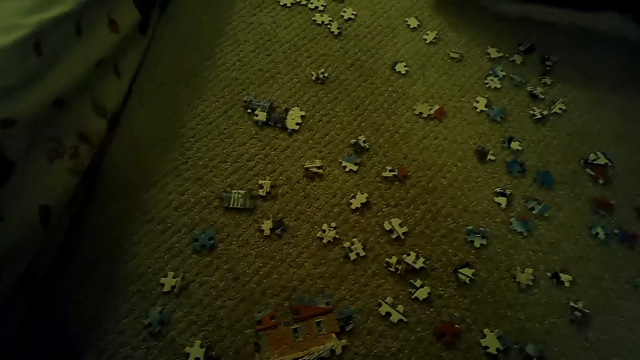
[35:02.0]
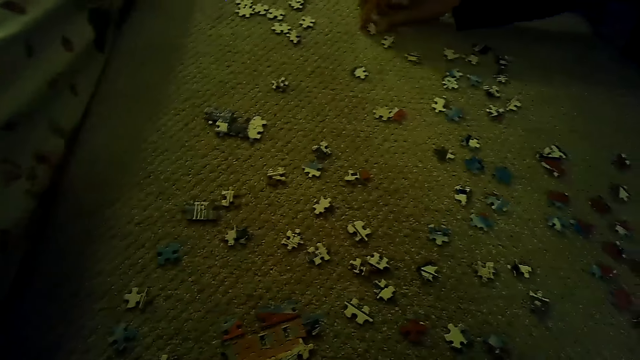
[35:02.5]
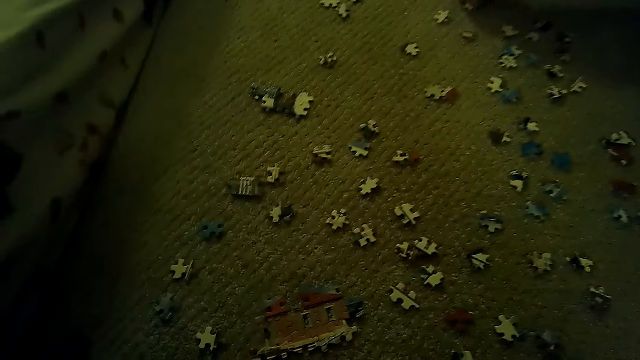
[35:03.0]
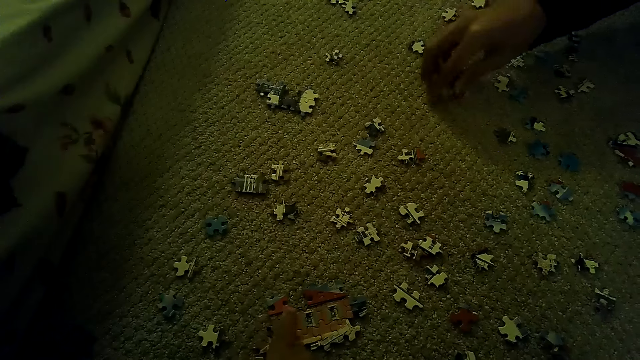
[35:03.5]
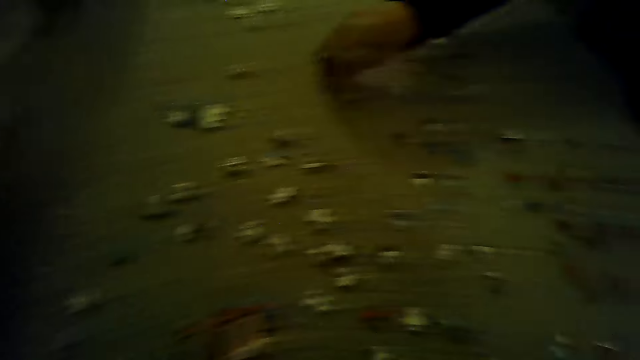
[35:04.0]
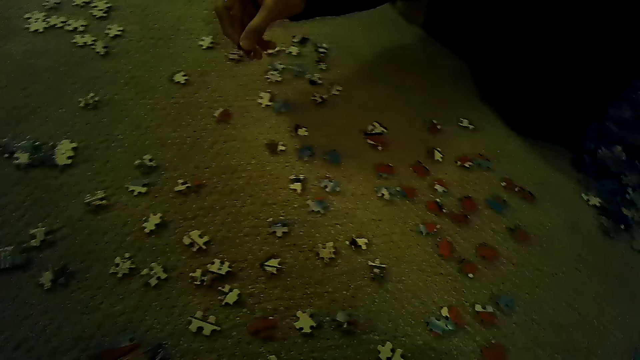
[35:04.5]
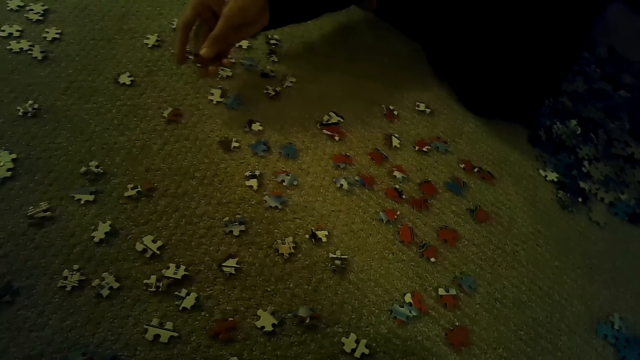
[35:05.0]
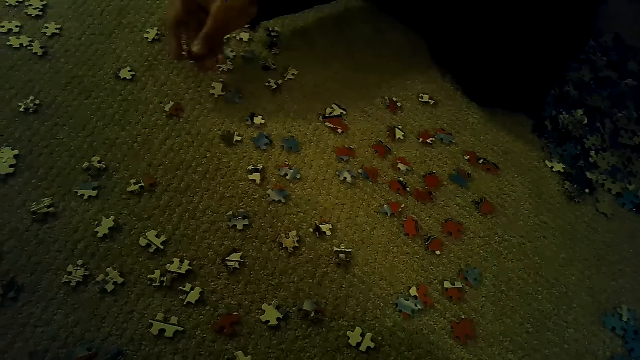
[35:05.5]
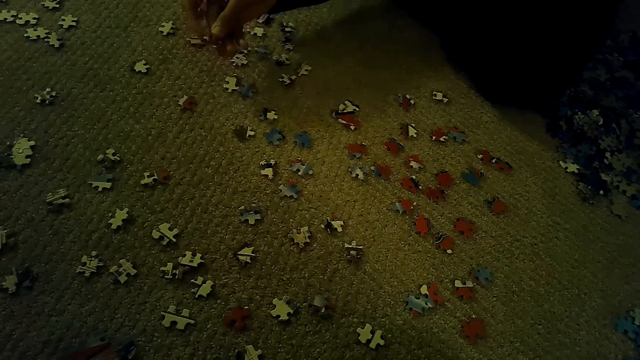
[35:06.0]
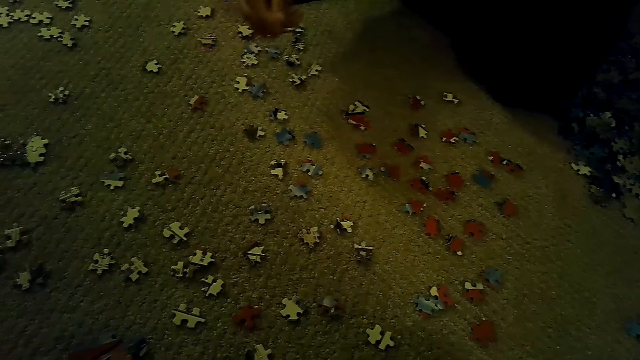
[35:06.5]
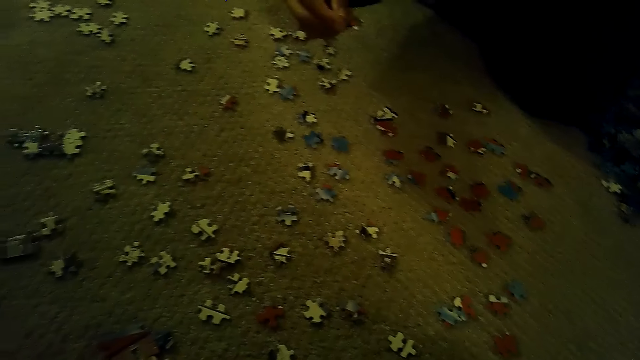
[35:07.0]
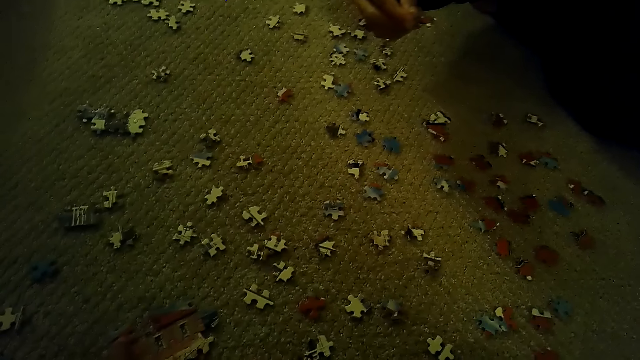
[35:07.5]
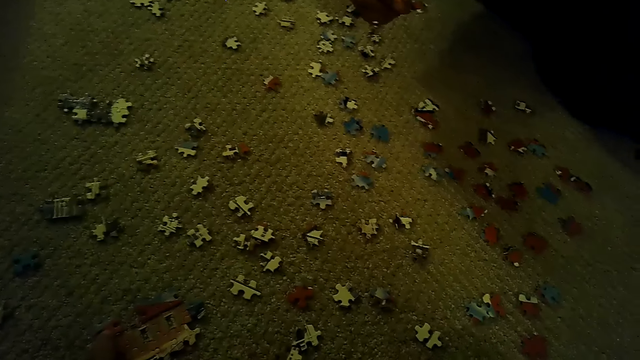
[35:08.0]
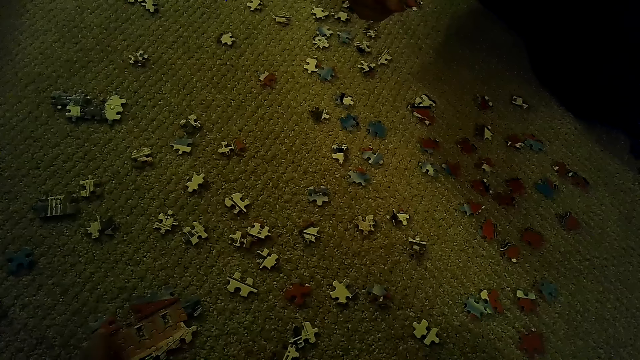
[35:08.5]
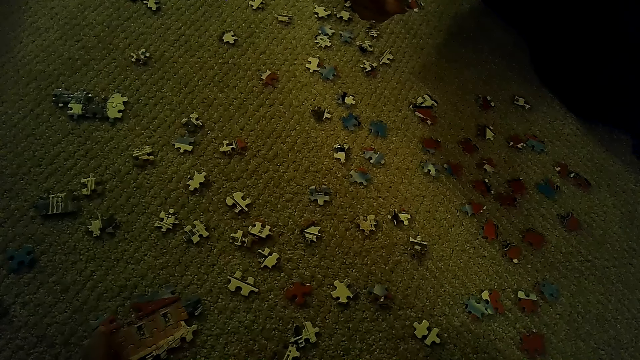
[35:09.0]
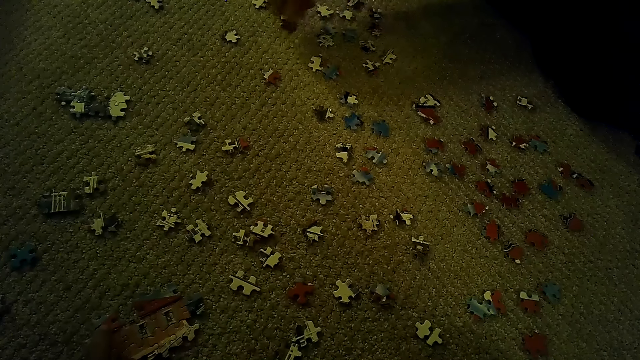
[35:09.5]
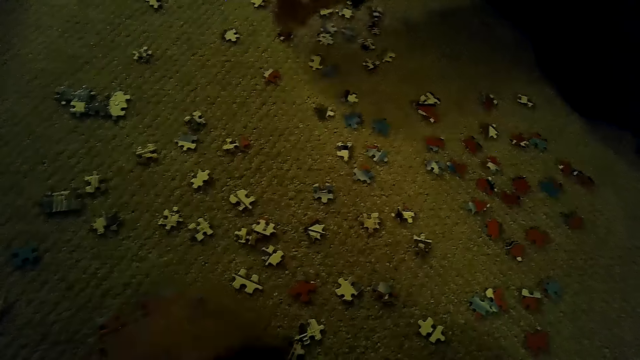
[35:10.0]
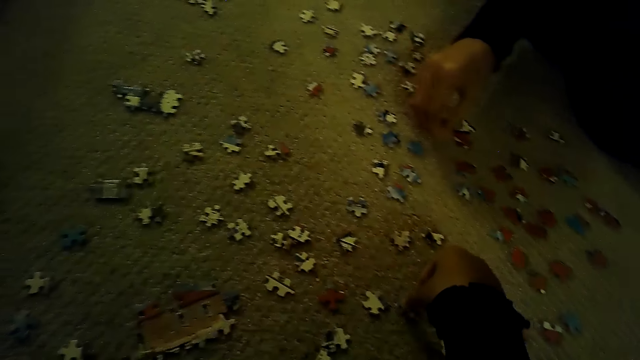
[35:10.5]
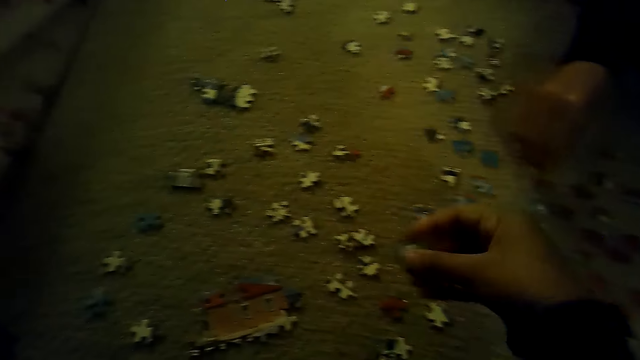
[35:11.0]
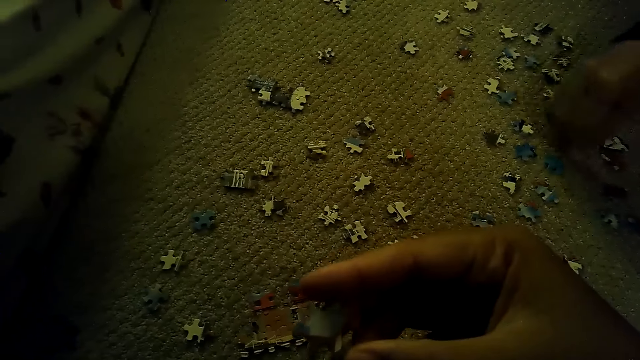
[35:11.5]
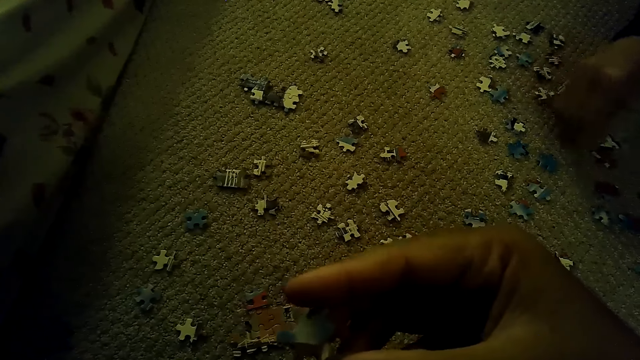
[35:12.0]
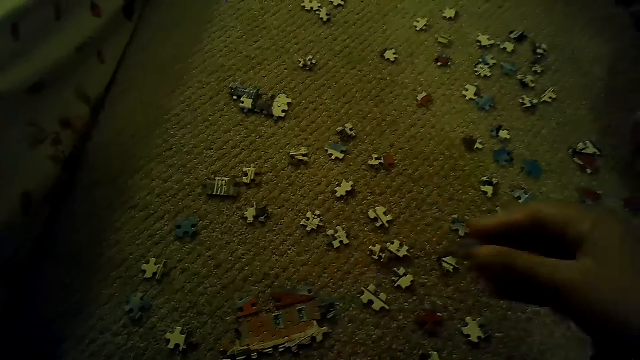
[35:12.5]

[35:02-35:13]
A man picks a puzzle piece and plays the jigsaw puzzle on the floor. The man puts the puzzle piece down. The camera wearer picks a puzzle piece.

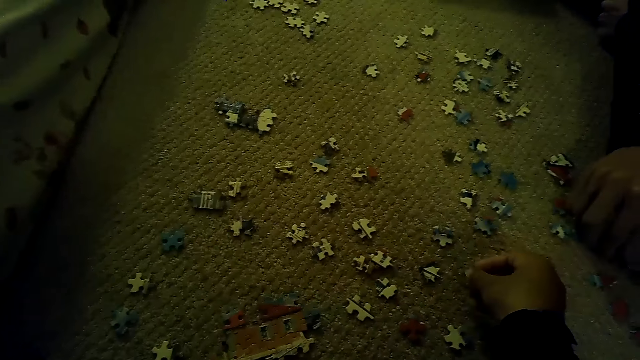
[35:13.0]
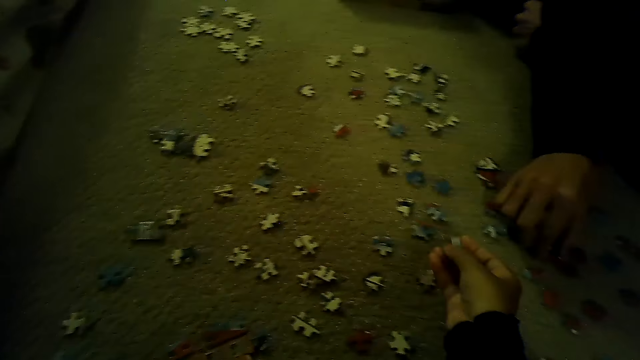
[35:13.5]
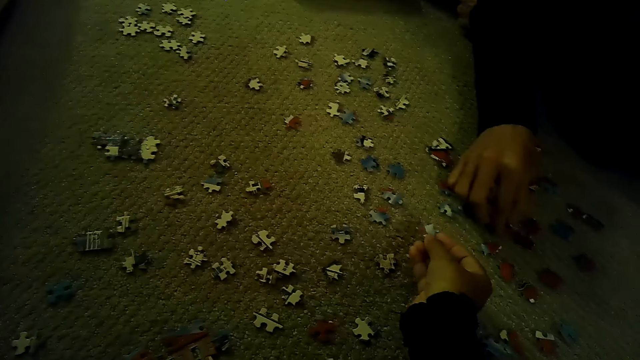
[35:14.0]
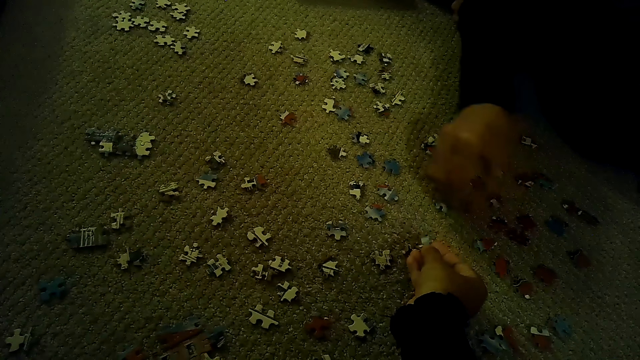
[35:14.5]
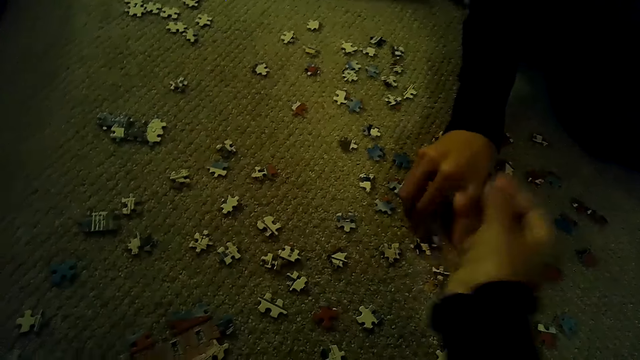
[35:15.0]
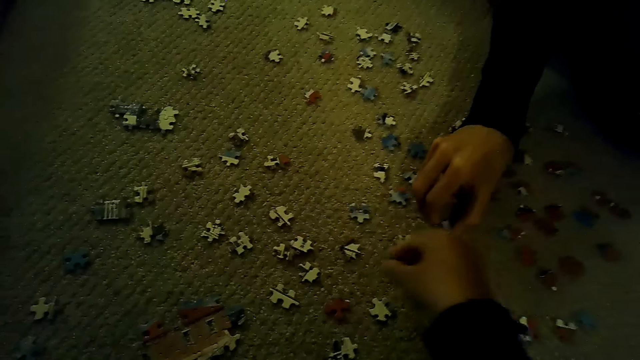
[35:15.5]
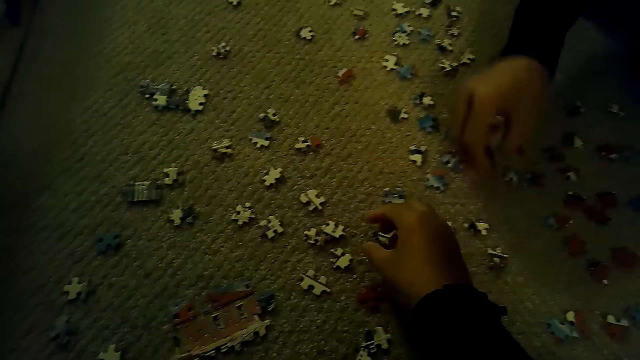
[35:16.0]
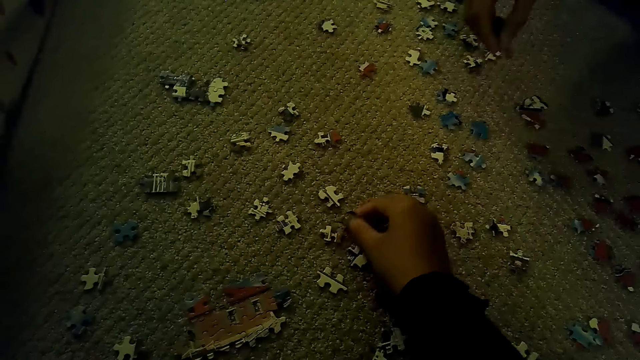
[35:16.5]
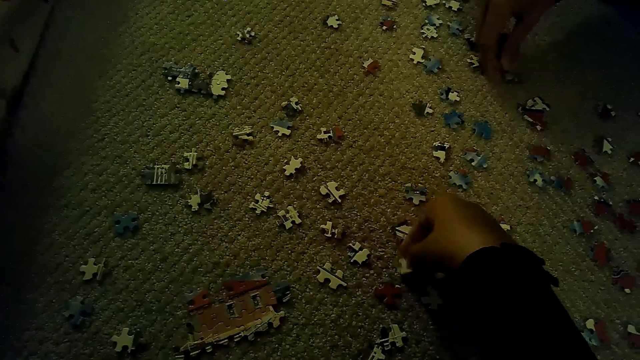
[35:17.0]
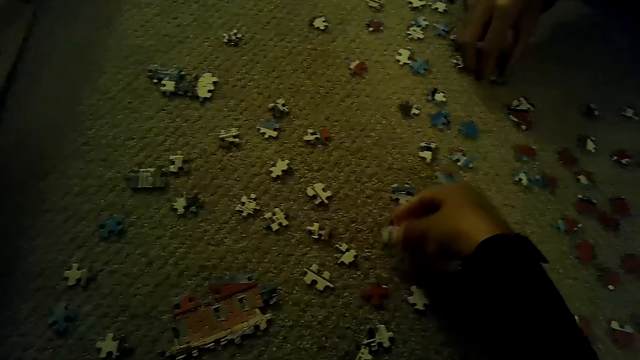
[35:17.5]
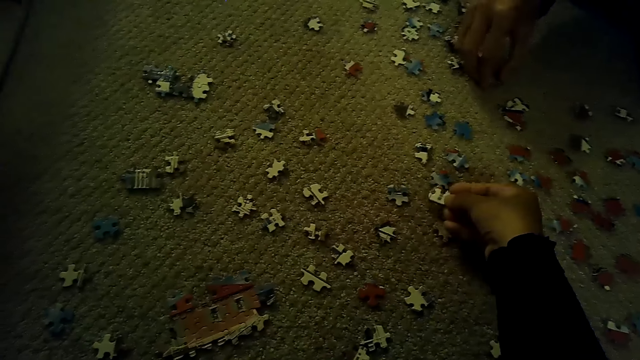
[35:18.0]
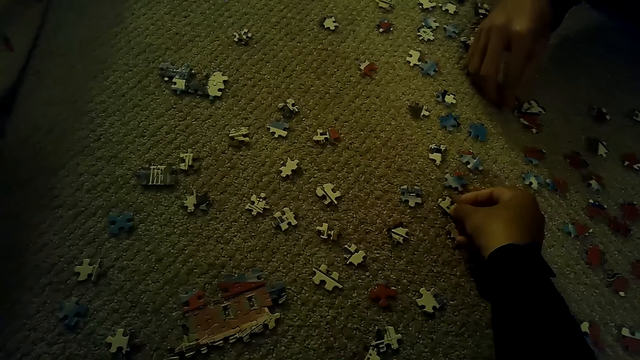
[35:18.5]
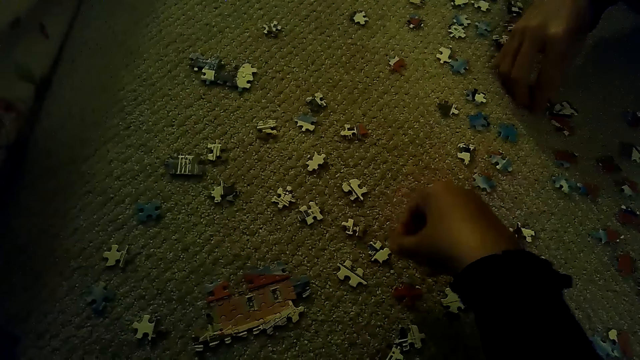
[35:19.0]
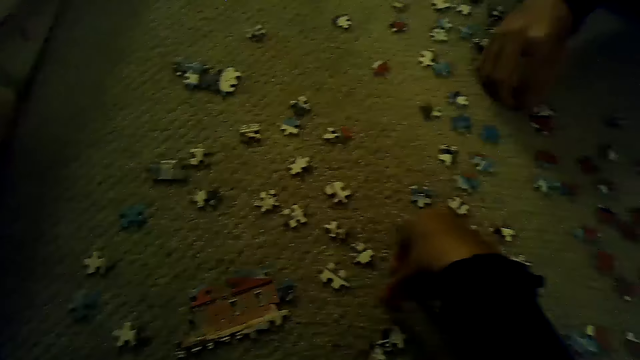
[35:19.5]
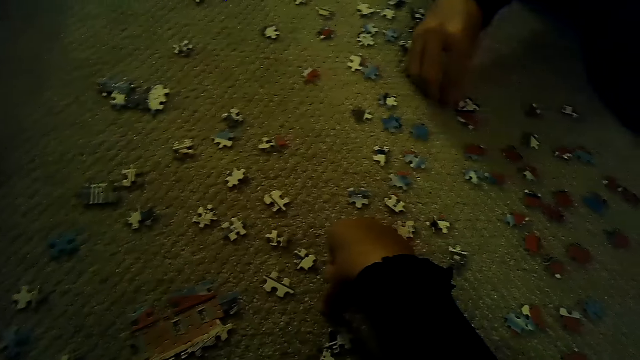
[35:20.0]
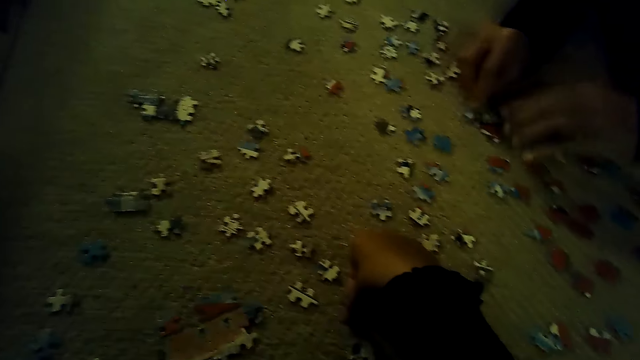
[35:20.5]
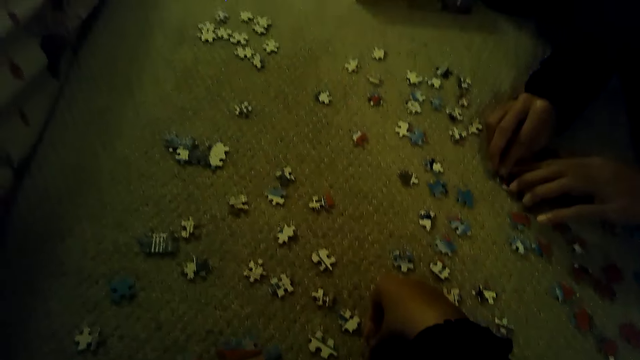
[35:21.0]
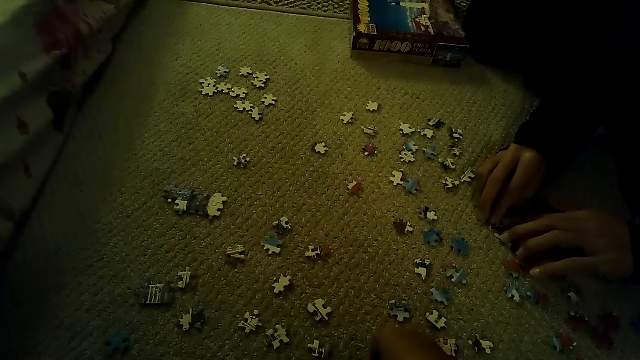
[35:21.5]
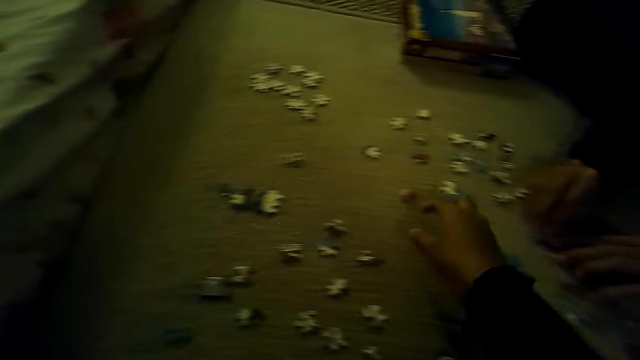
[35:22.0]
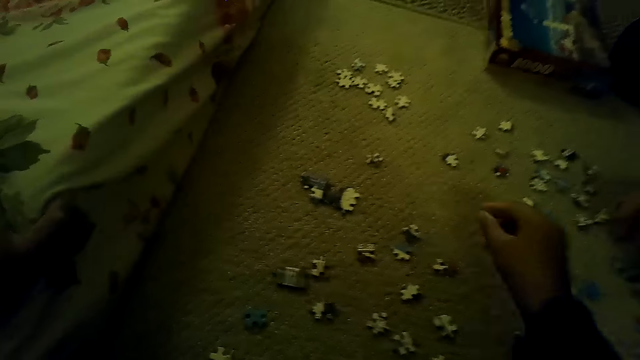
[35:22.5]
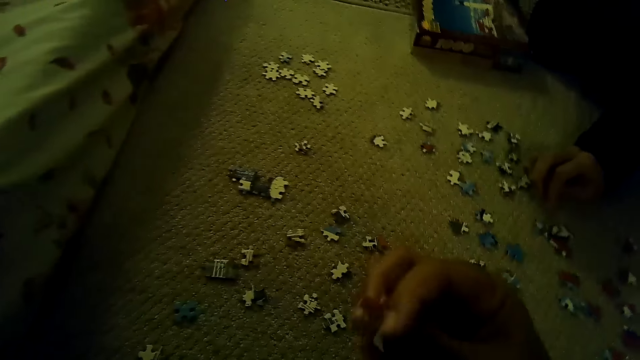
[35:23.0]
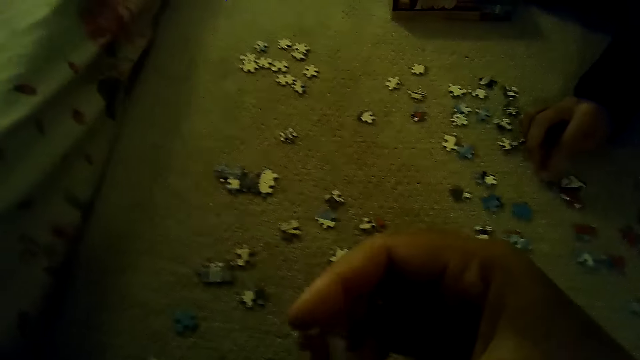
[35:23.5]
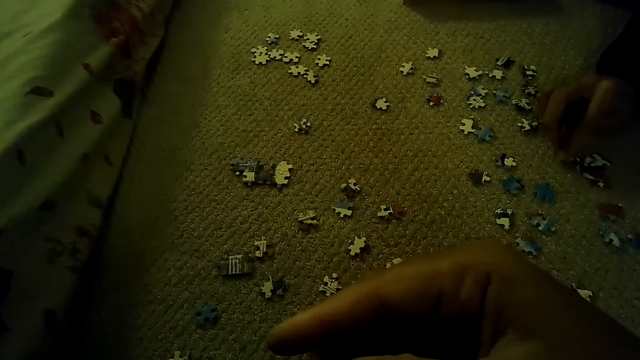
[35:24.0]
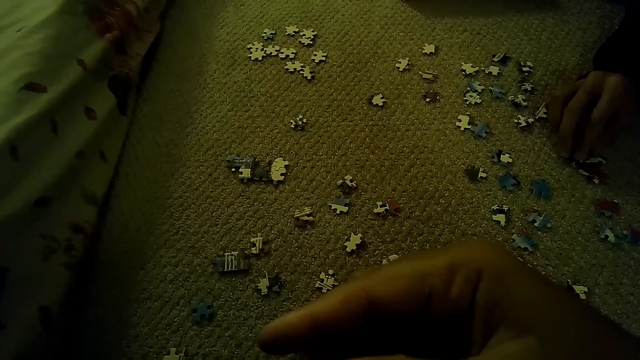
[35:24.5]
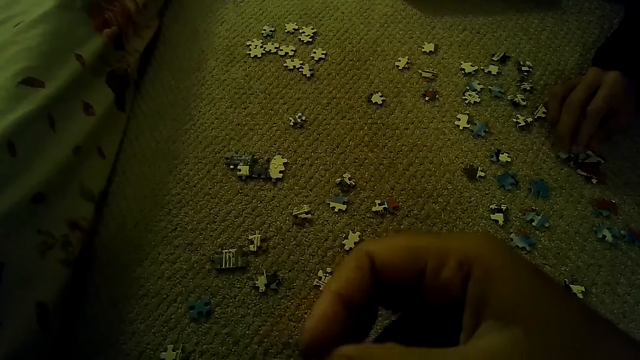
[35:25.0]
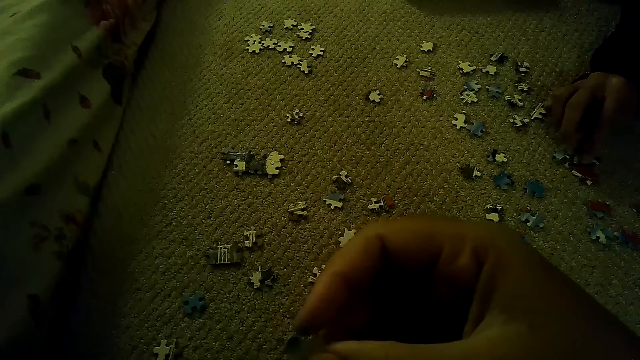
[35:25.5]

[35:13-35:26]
A man plays a jigsaw puzzle on the floor. The camera wearer gives the man a puzzle piece. They pick a puzzle piece. The man picks a puzzle piece. The camera wearer picks a puzzle piece. The man fixes a puzzle piece. The camera wearer picks a puzzle piece.
